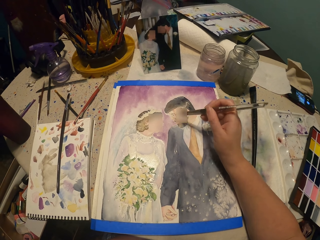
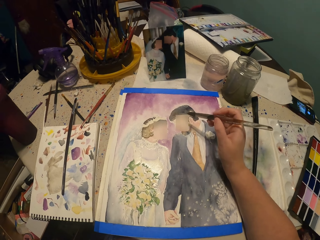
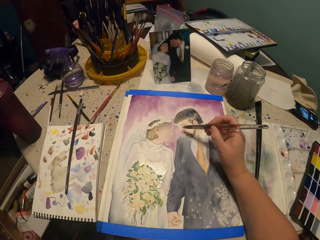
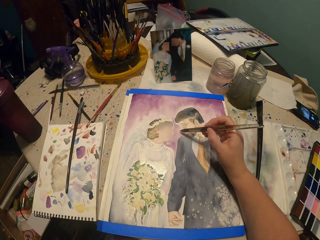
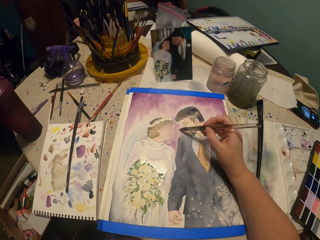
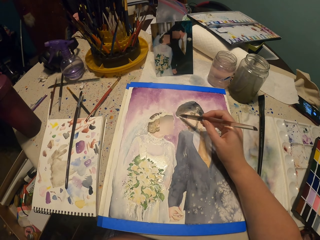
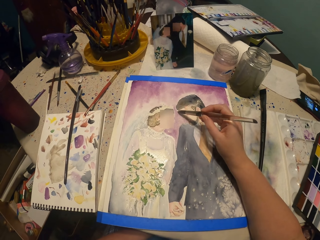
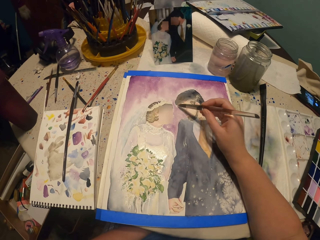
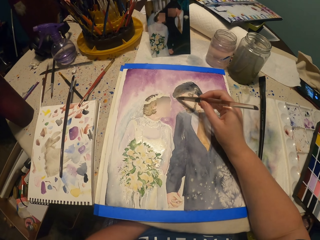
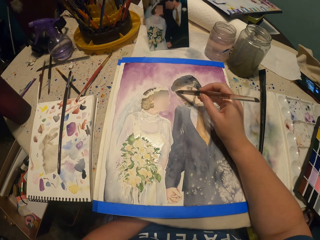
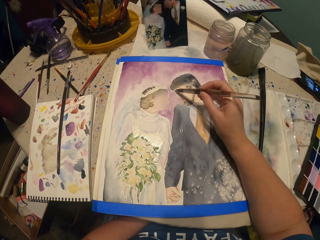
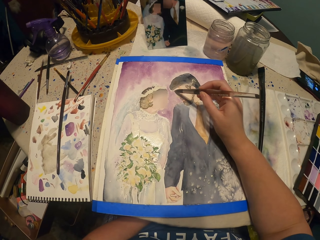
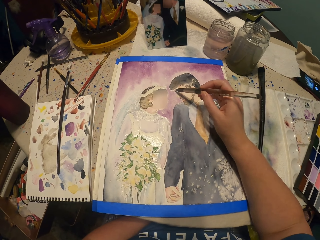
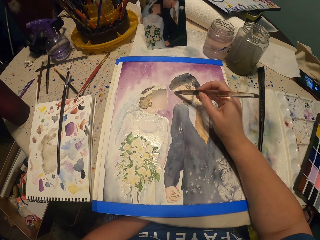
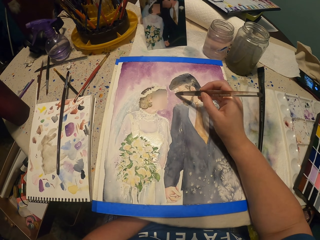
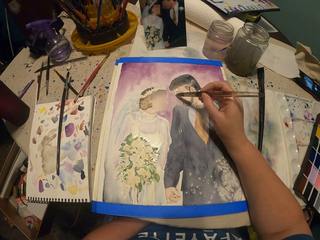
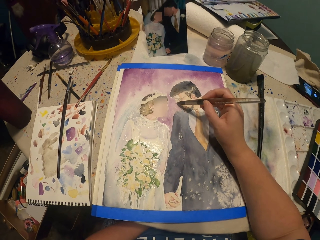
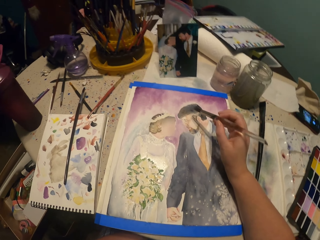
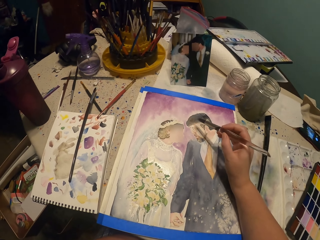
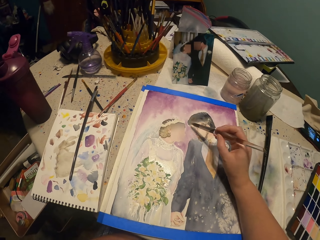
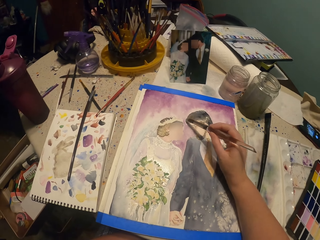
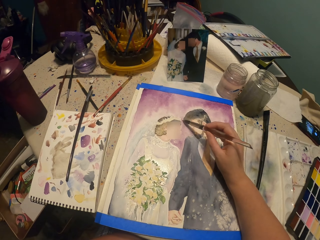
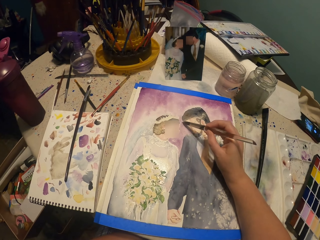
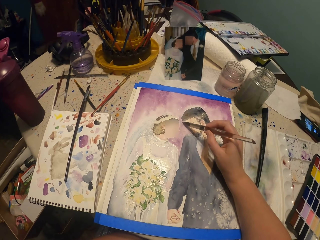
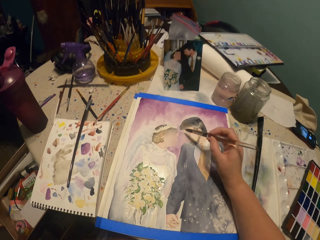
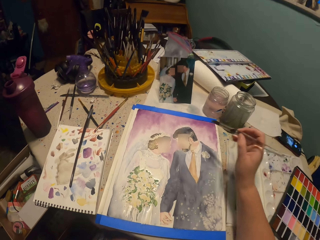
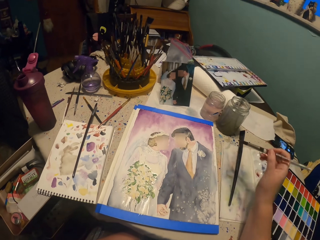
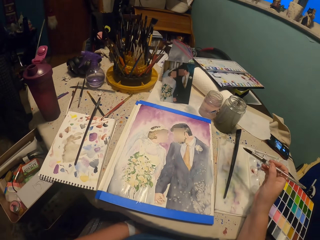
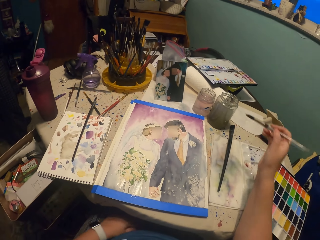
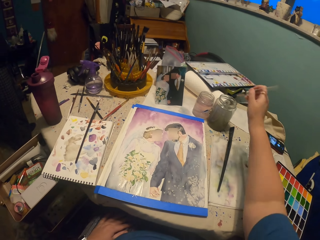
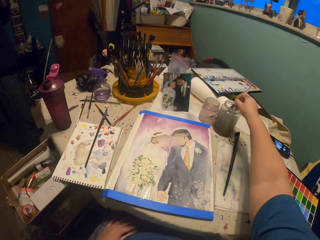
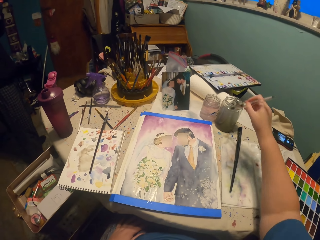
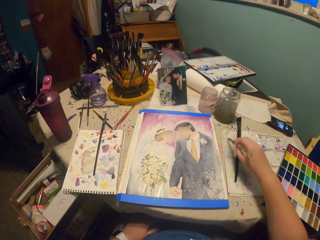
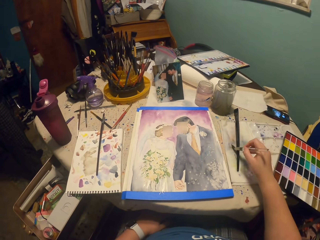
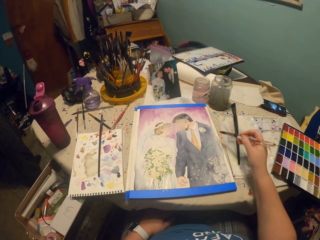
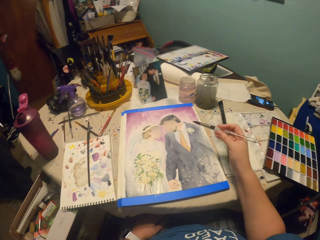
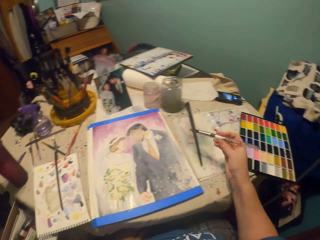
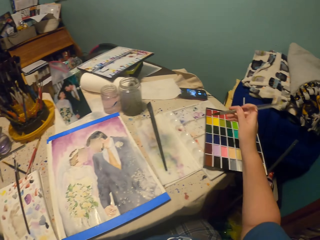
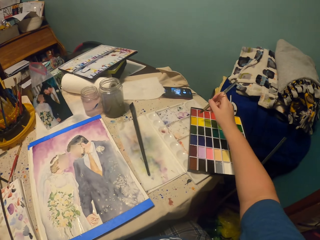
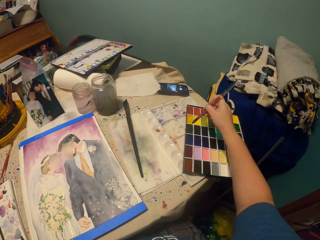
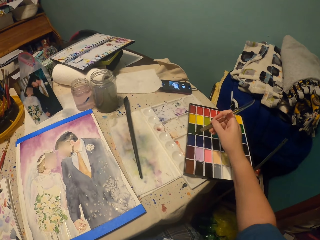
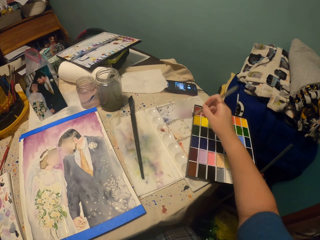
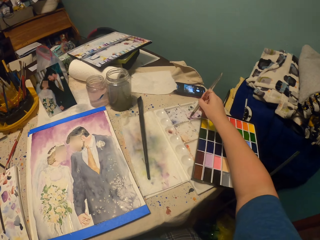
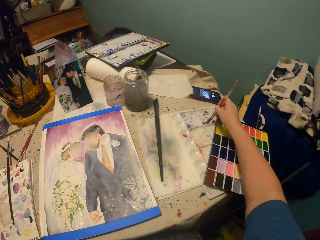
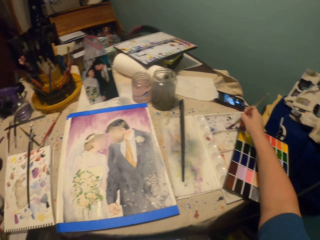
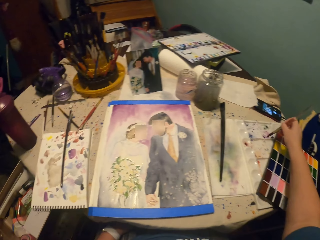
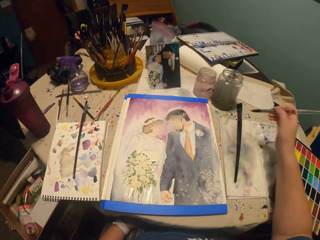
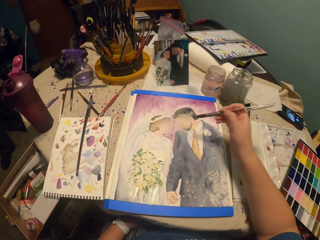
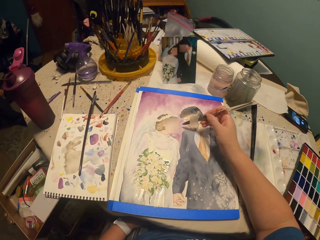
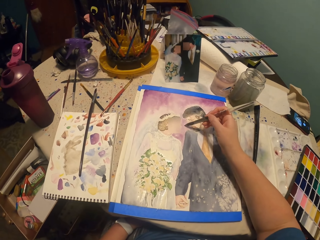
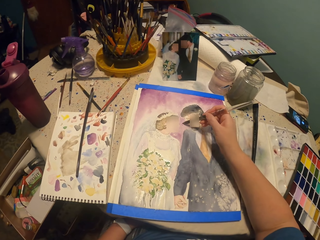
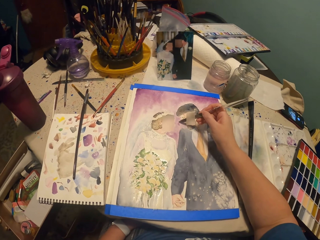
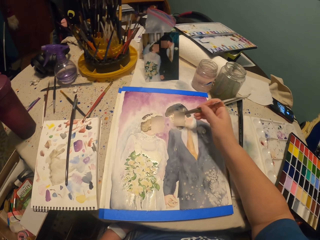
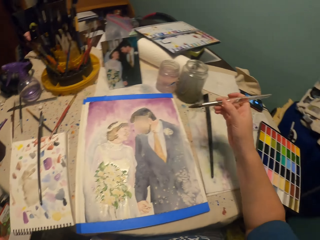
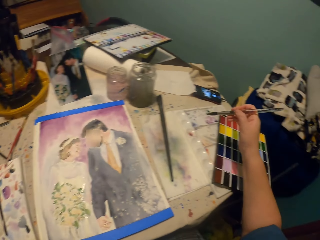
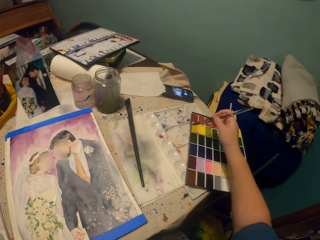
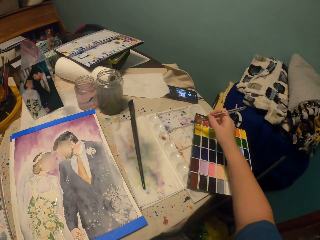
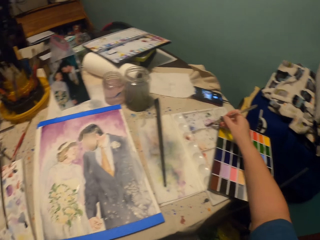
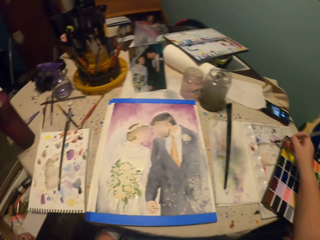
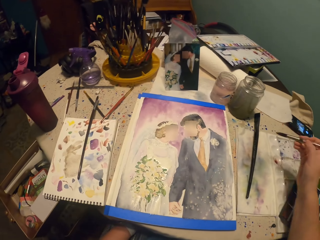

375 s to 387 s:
The camera wearer dips the paint brush in water. They tap aside. They put the paint brush on paint. They paint a picture with the paint brush. They put the paint brush on the paint.

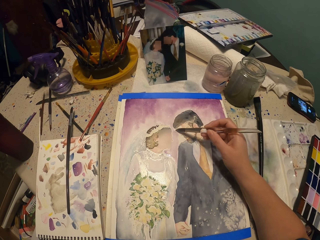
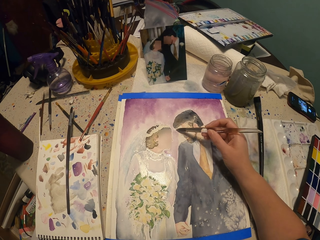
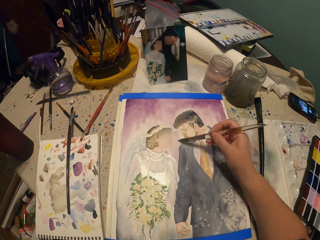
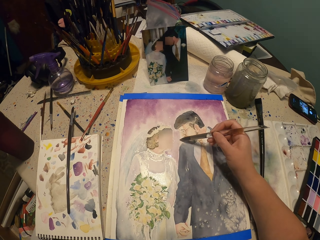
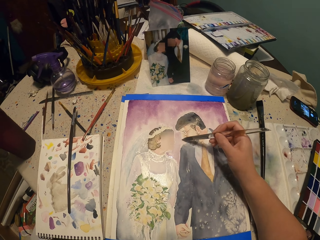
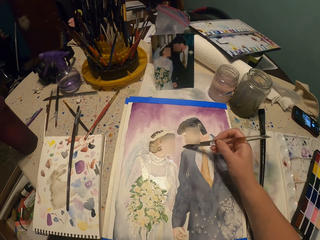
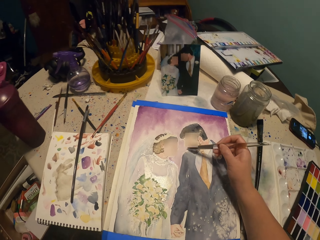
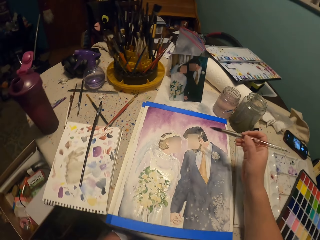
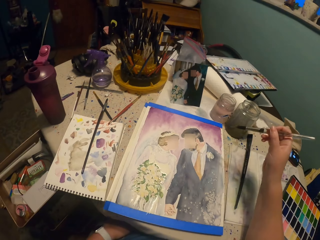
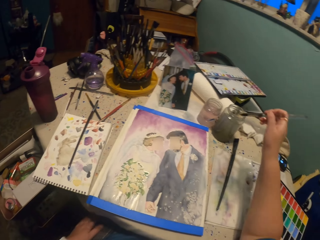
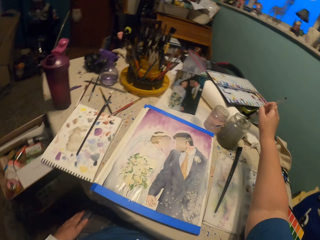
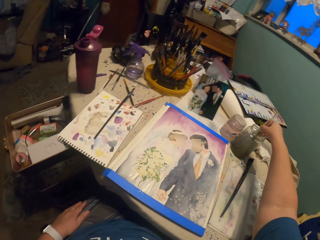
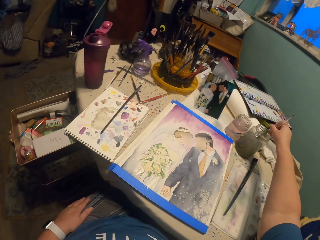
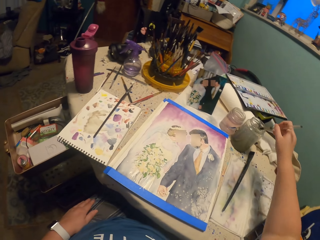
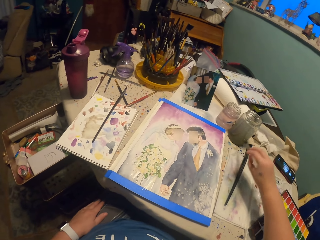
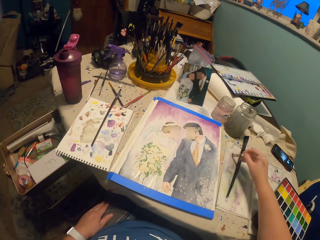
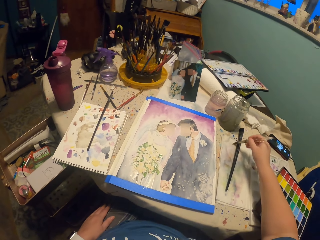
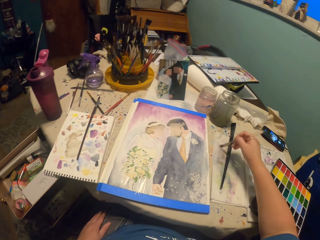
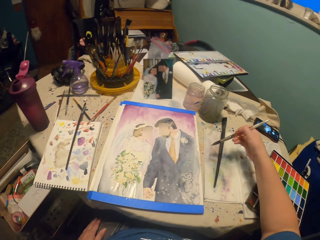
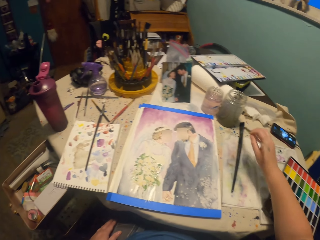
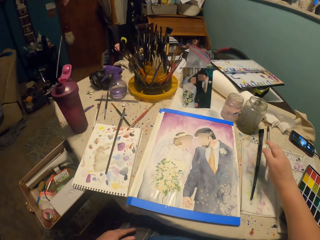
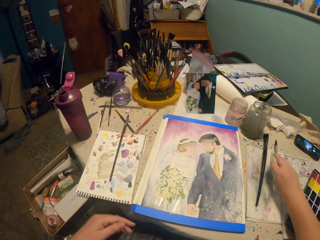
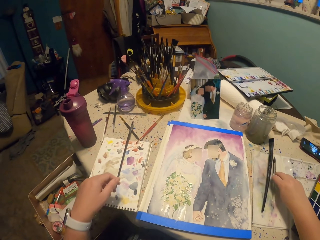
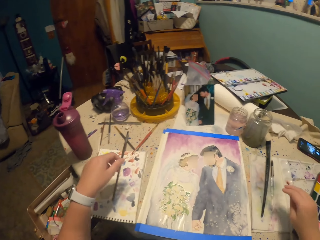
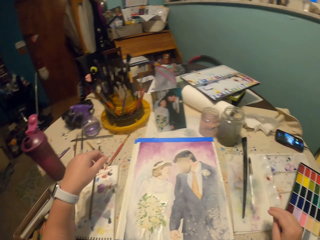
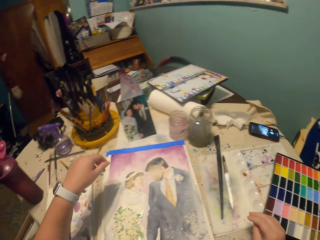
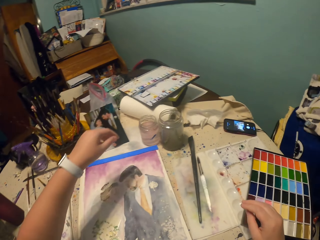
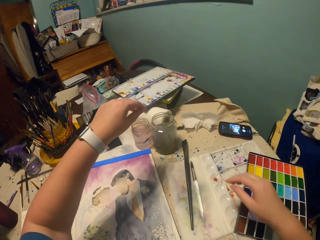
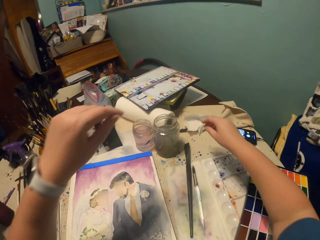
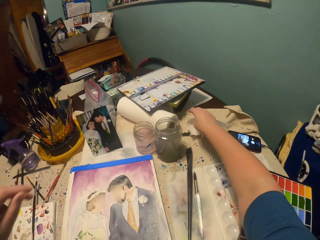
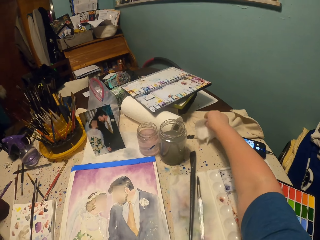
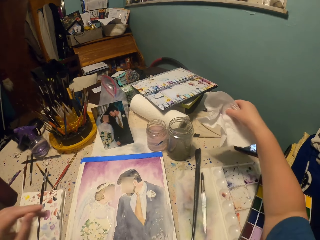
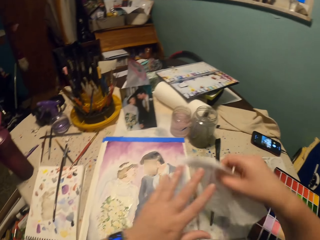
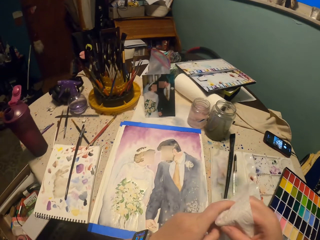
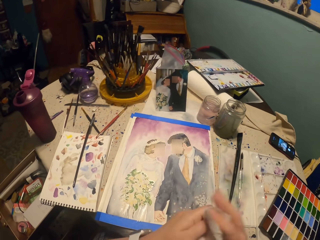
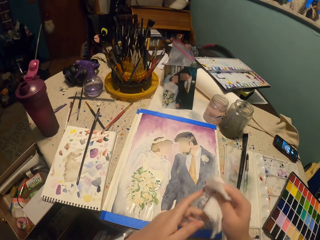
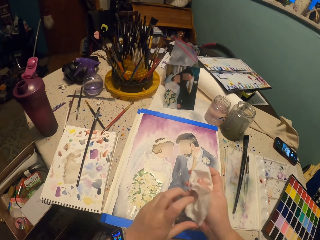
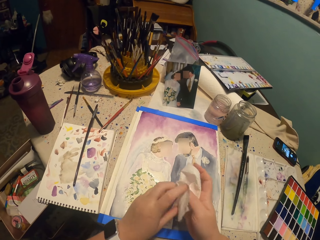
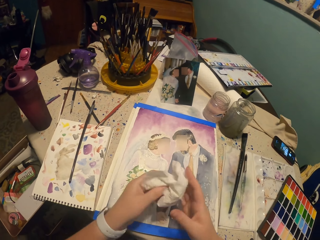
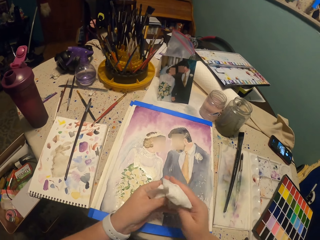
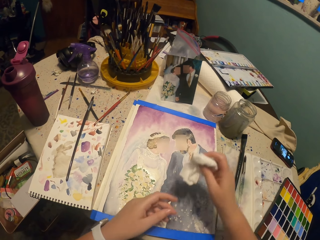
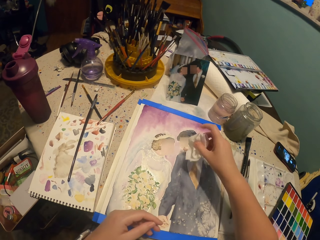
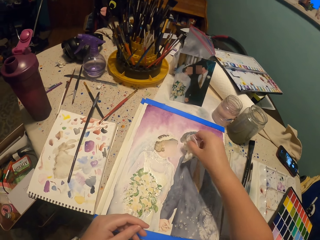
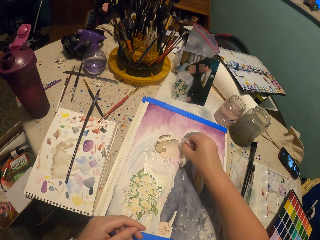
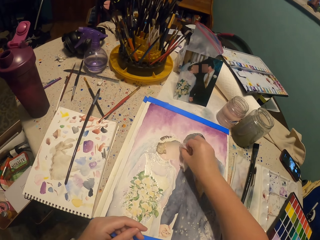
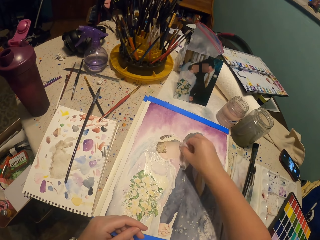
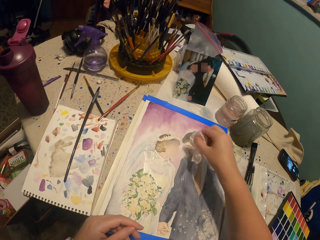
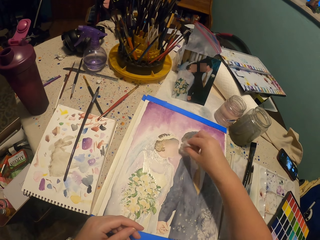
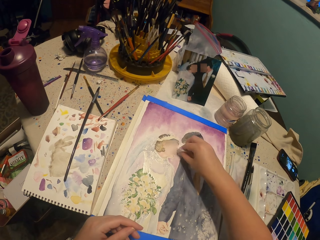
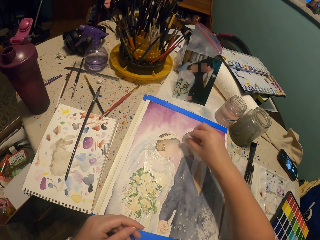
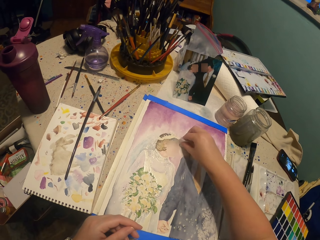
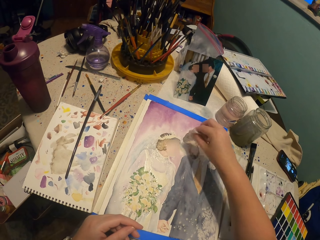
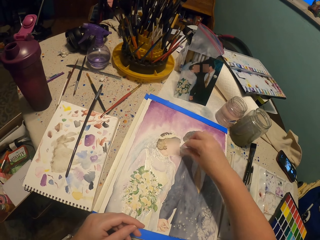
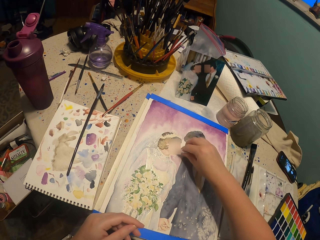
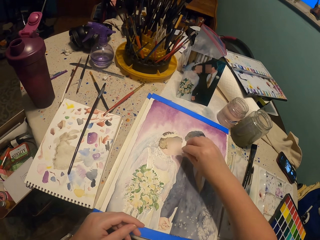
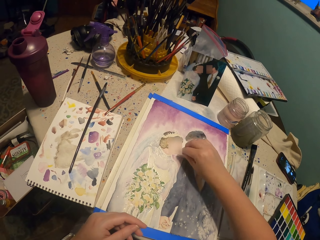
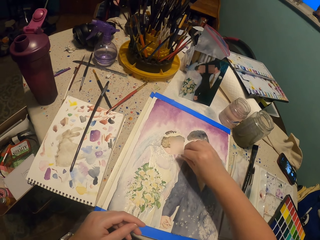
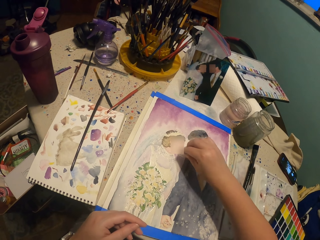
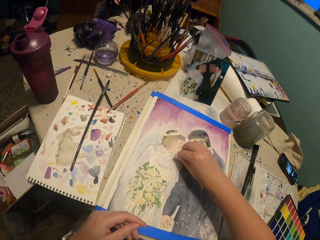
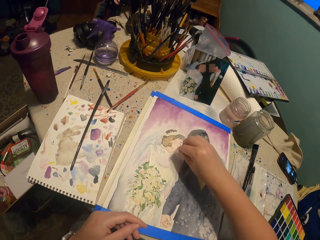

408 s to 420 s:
The camera wearer taps aside. They dip the paint brush in water. They tap aside. They rub the paint brush on a paper. They put the brush on the table. They pick a tissue paper. They clean the hand. They tap the picture painting with the tissue paper.
